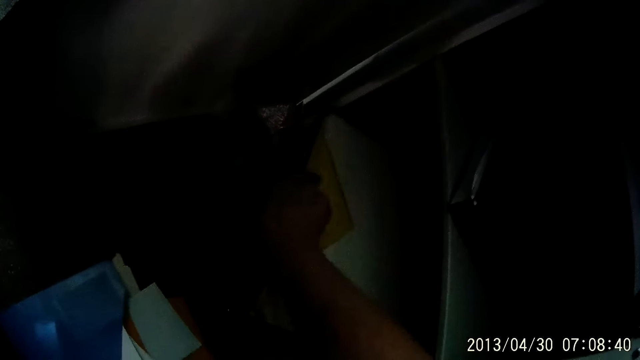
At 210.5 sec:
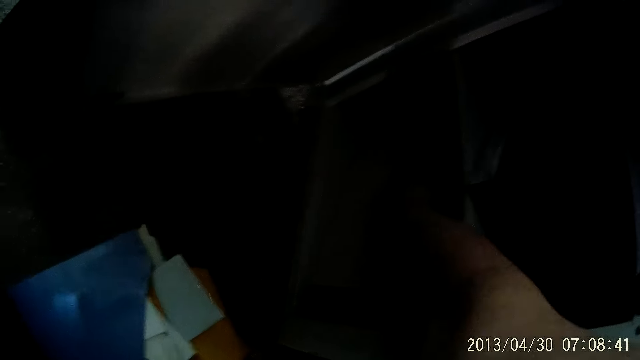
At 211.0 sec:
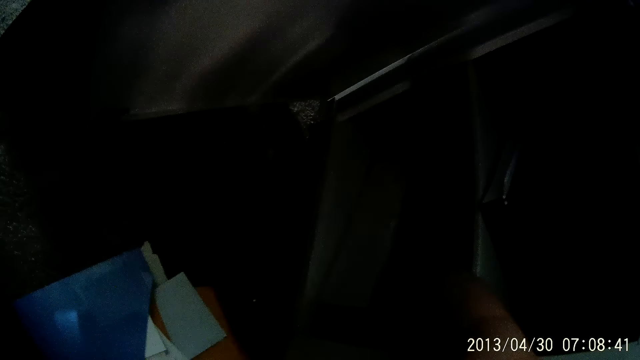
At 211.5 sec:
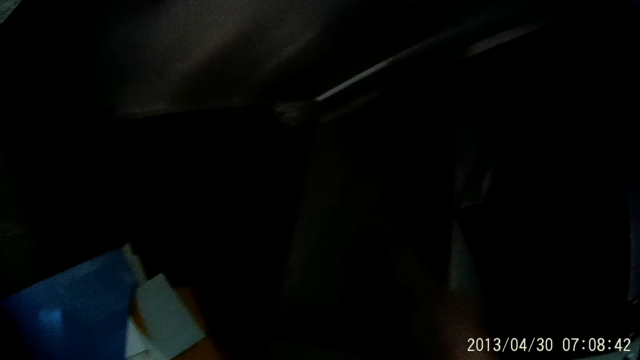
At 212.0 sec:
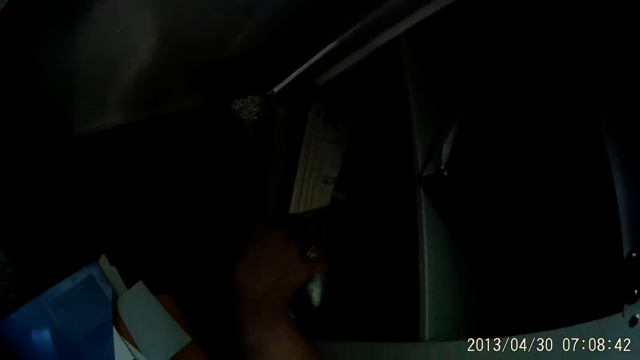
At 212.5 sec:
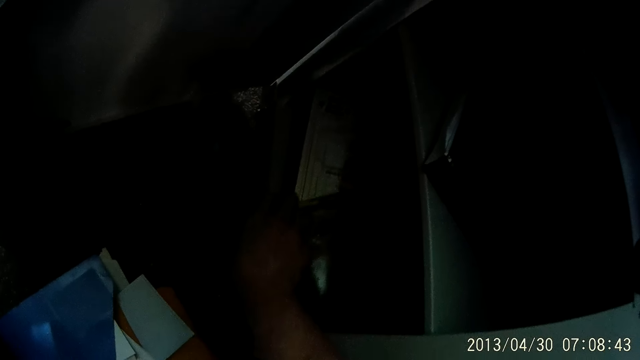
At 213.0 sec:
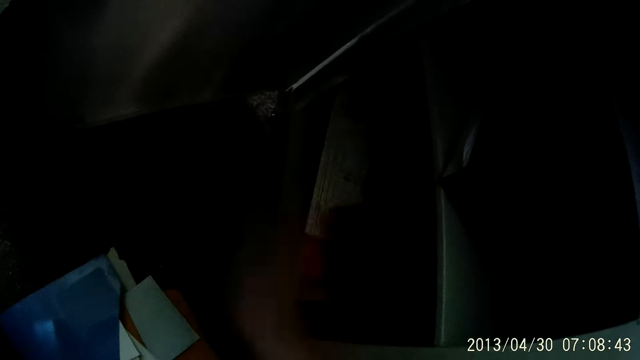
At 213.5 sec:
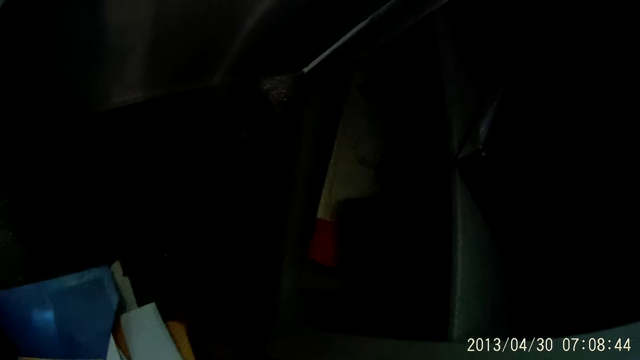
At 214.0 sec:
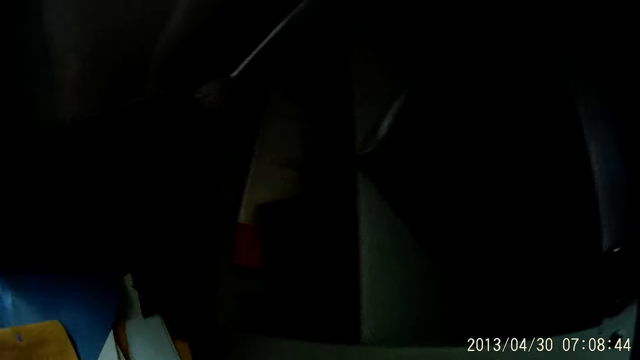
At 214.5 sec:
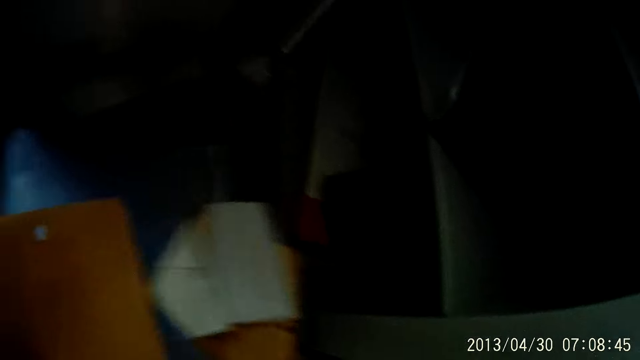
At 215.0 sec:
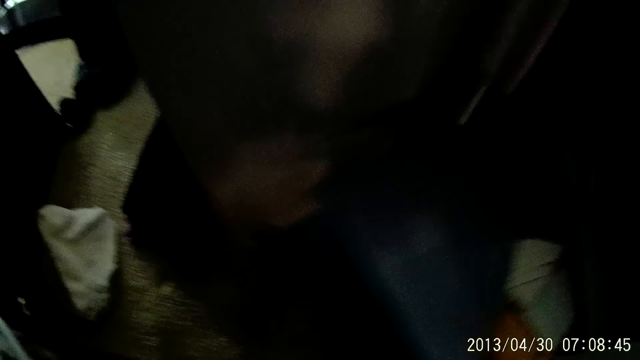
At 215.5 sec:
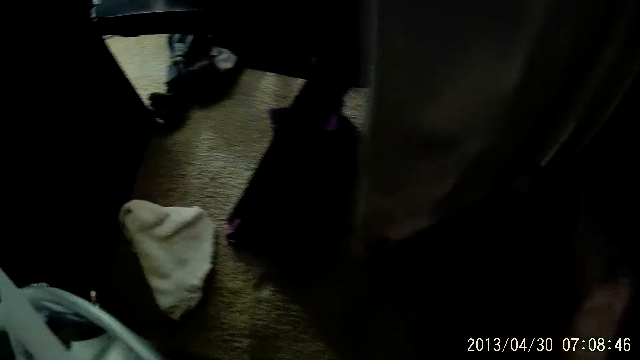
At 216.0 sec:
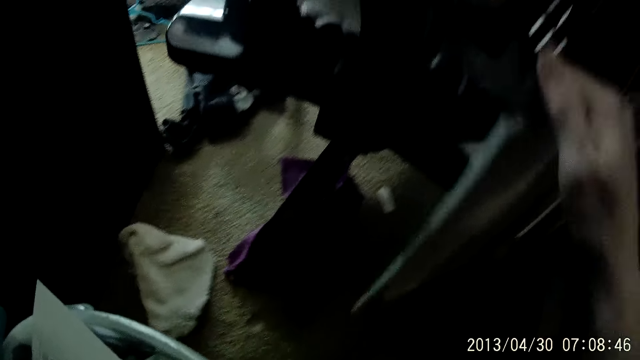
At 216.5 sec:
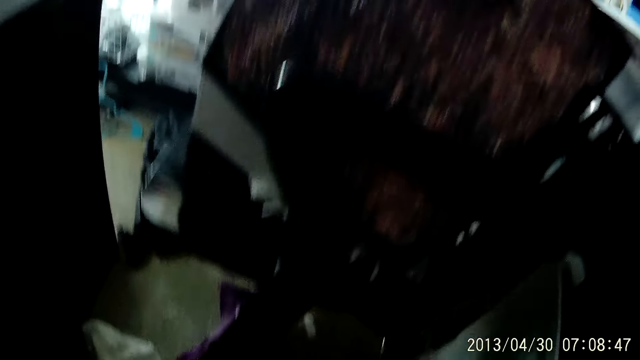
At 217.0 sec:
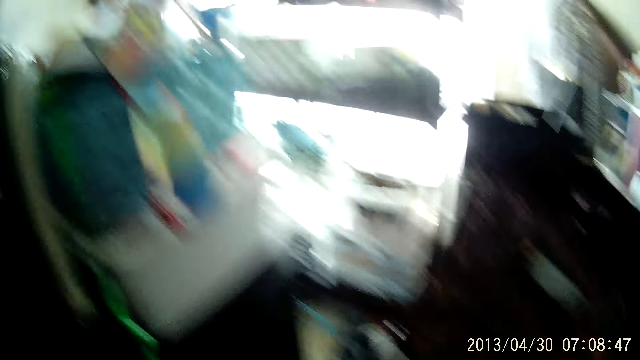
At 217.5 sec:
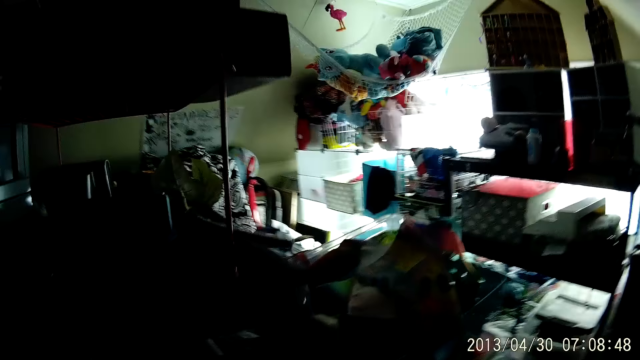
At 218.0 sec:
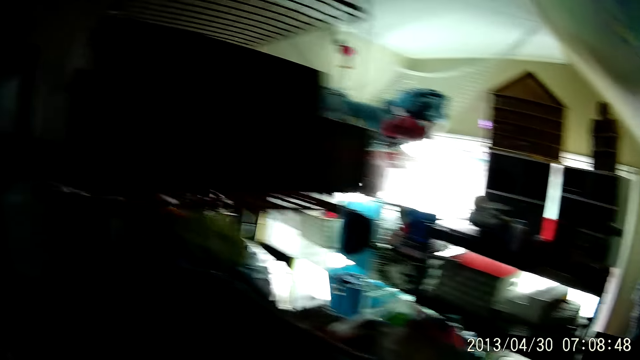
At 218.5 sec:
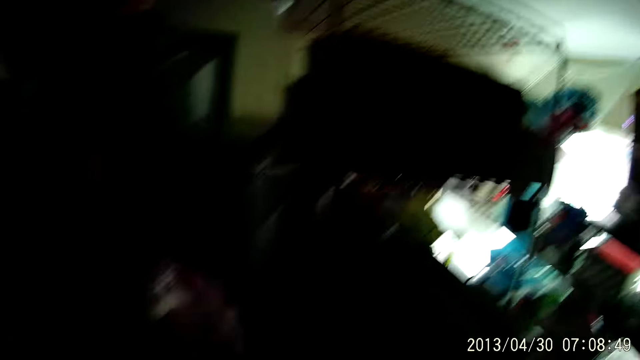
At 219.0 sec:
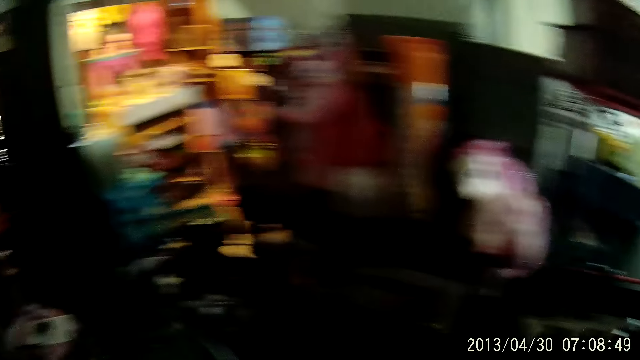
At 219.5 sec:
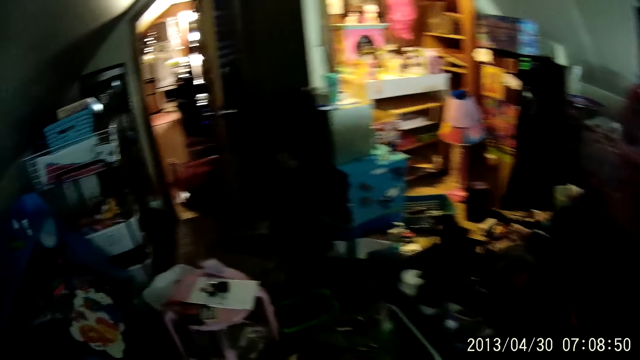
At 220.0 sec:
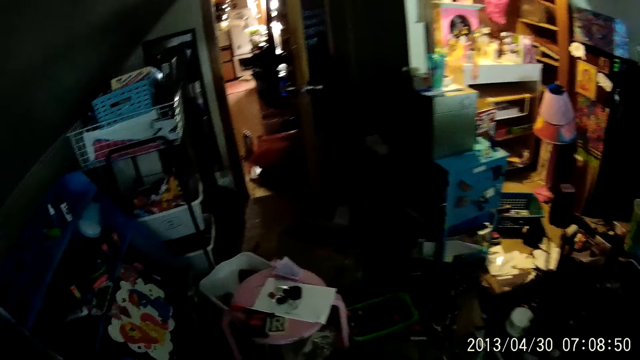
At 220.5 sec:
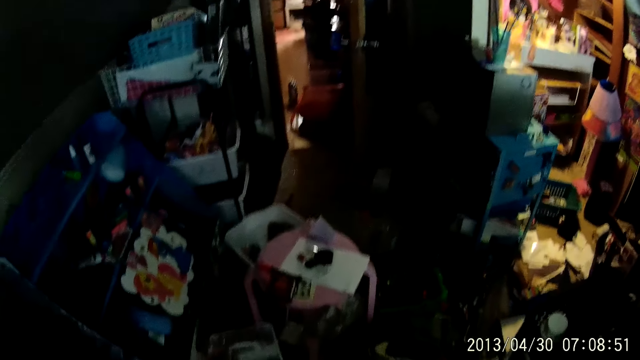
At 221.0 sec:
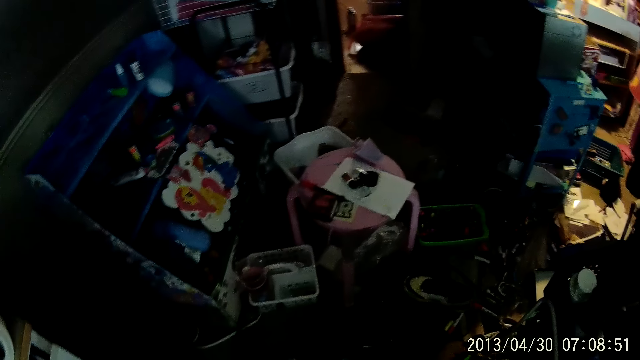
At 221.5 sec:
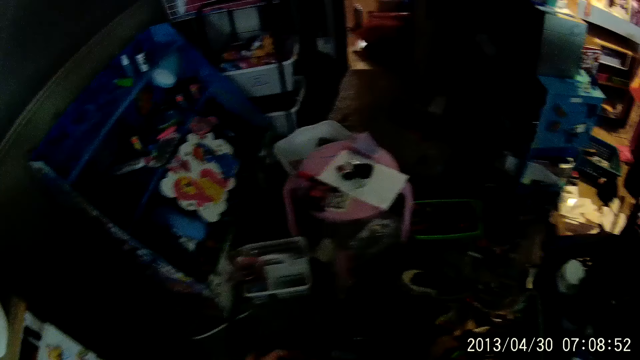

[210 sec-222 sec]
The camera wearer picks another envelope. He puts the envelope in the cabinet. He picks up the folder or envelope on the floor with his right hand. He puts the envelope in the cabinet. He closes the cupboard with his right hand. He looks around the room and walks around the room.

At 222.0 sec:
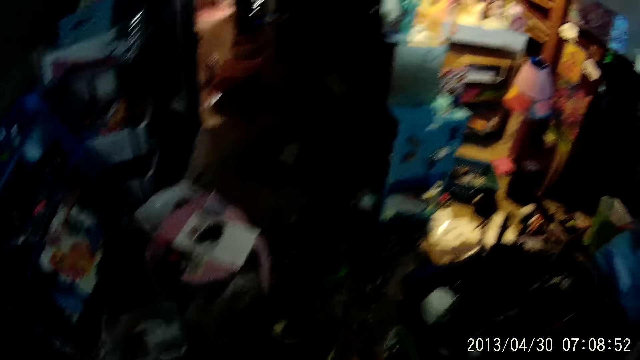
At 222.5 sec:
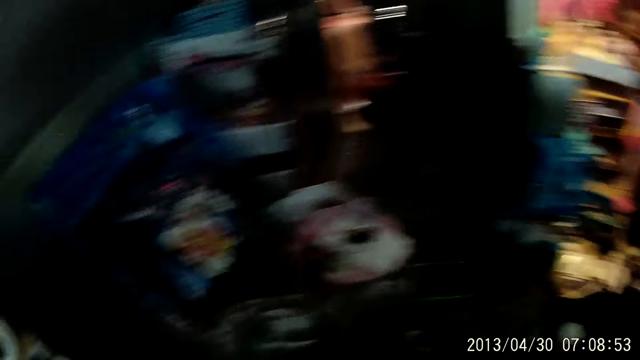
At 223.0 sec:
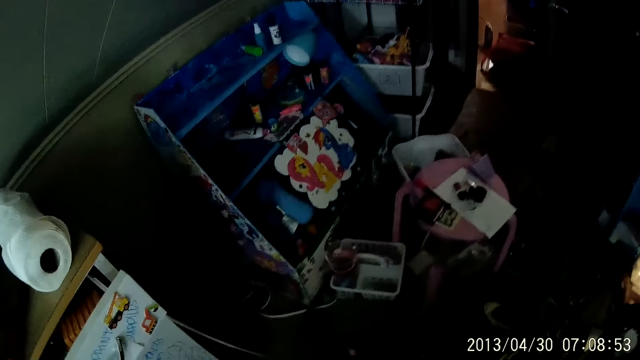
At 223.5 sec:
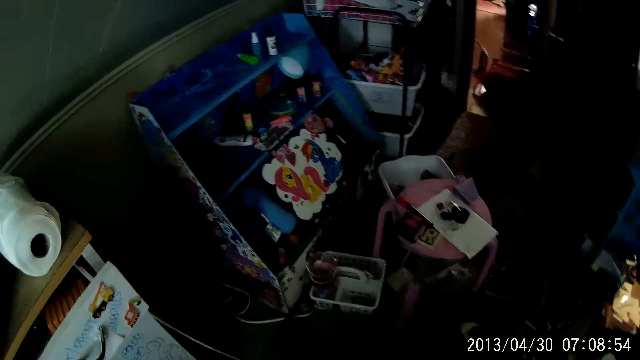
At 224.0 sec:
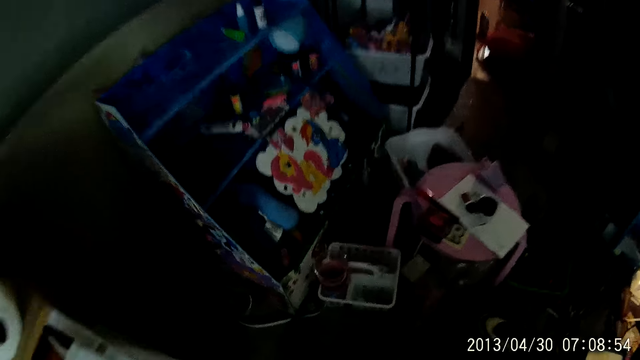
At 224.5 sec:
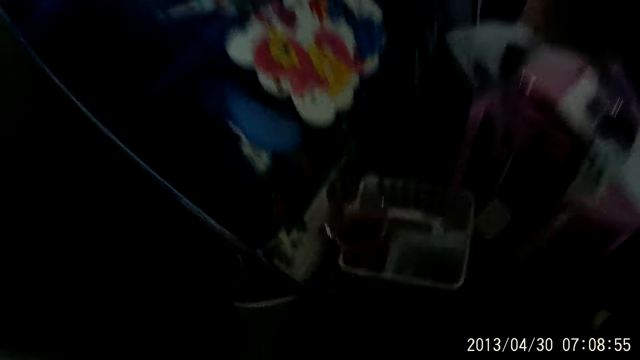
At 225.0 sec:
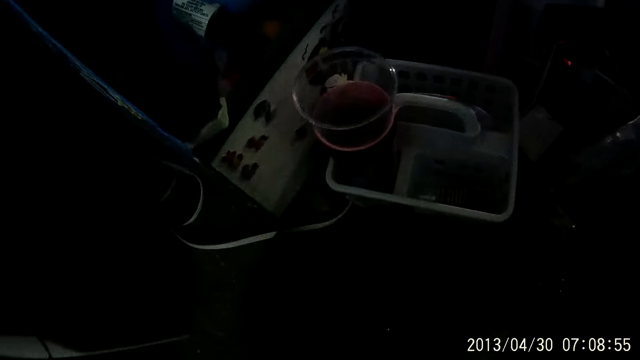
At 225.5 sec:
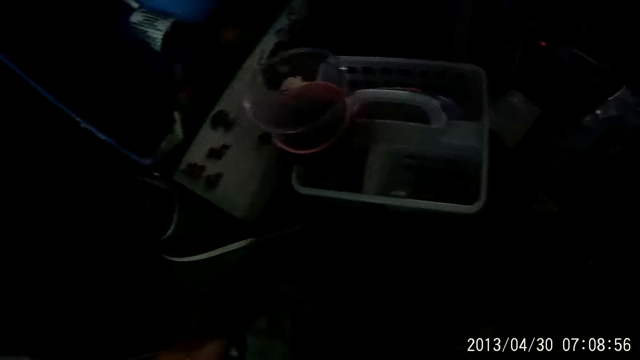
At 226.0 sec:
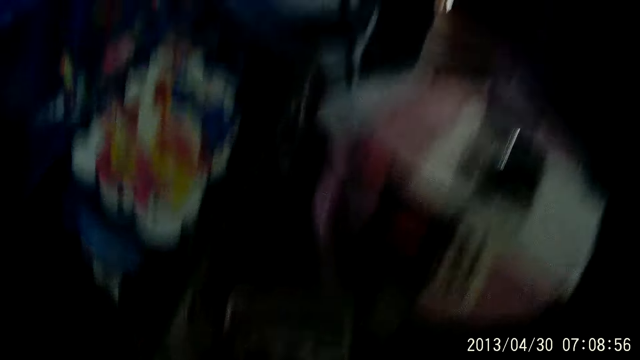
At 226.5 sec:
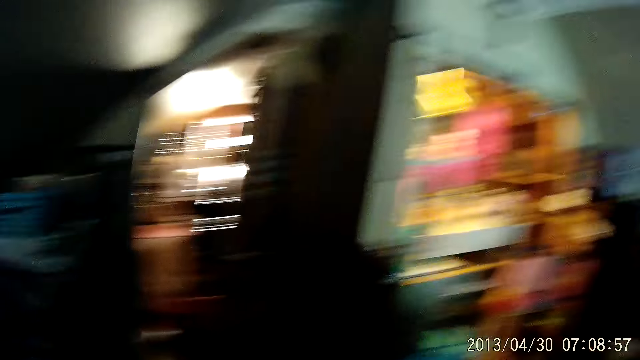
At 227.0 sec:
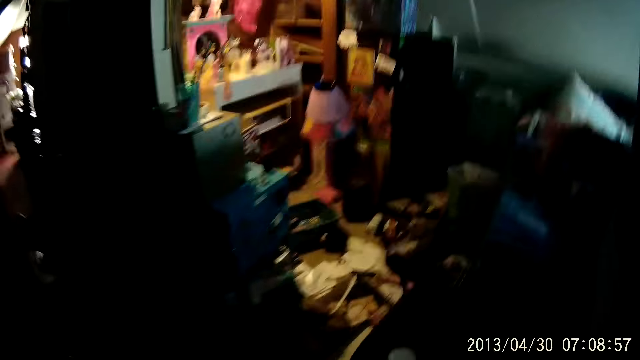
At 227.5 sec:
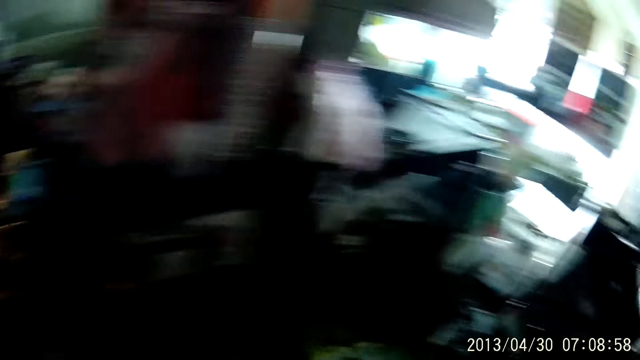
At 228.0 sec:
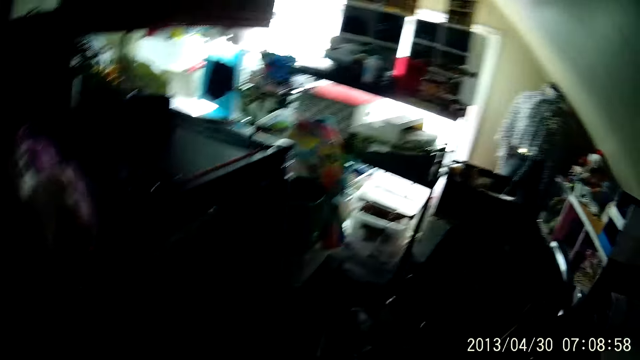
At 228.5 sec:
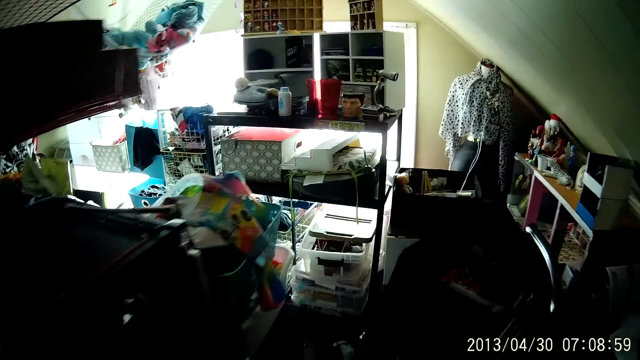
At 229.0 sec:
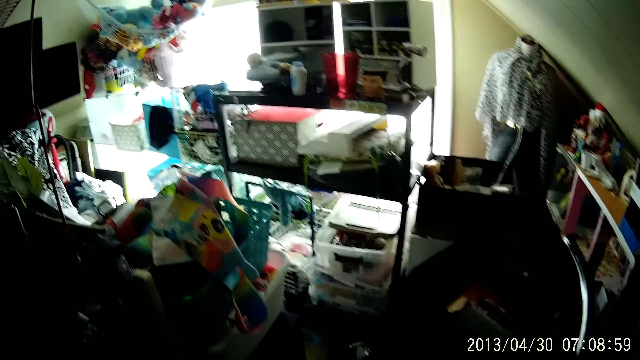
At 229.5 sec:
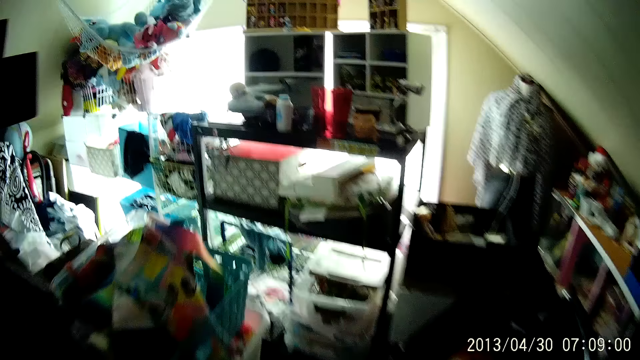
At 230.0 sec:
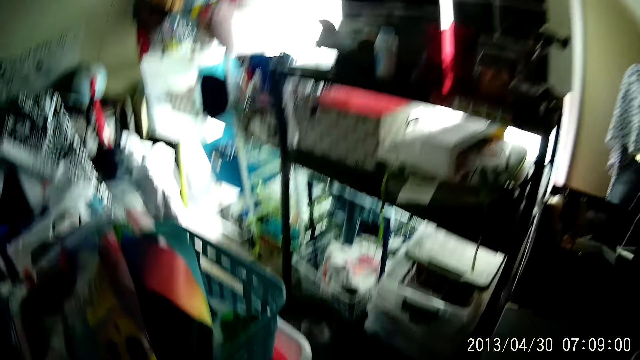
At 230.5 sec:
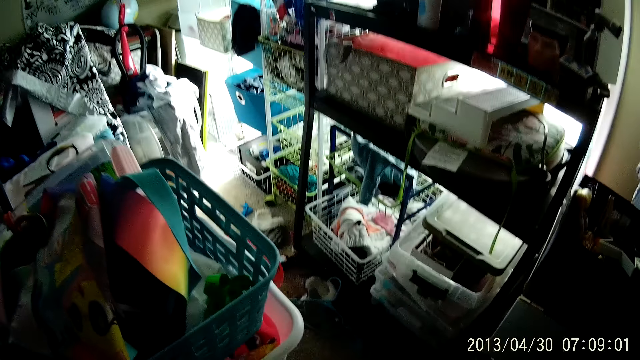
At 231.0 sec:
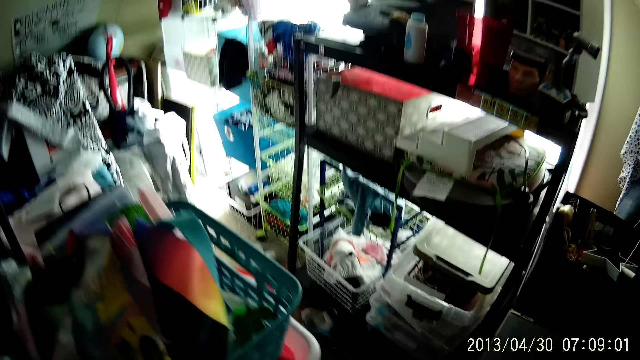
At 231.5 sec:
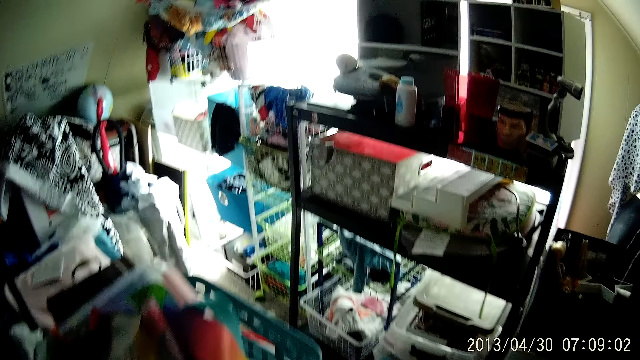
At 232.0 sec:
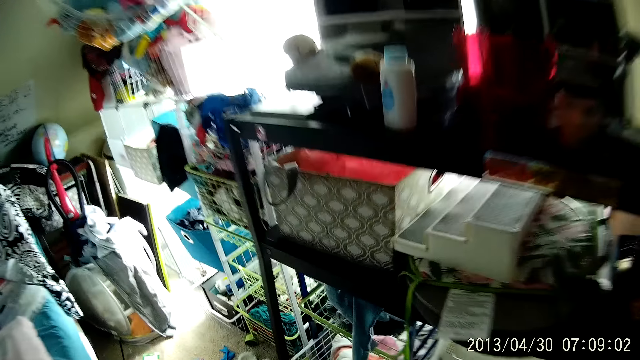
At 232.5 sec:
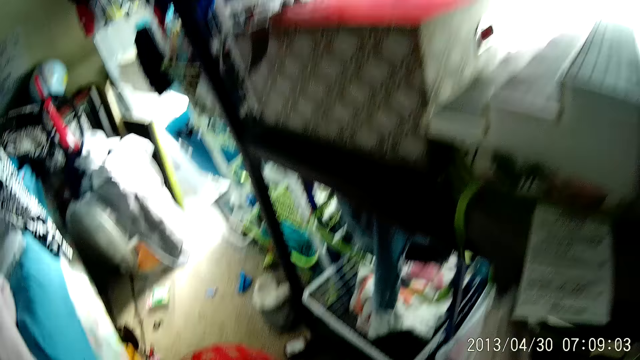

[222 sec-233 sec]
The camera wearer looks around the room. They bend down, stand up, walk around the room and look around the room.
